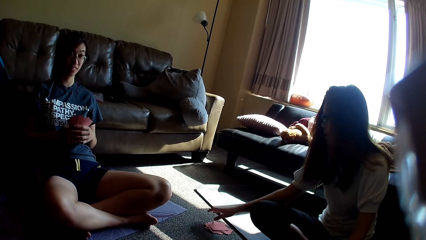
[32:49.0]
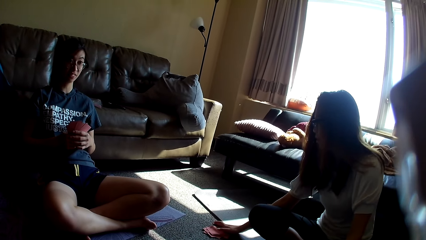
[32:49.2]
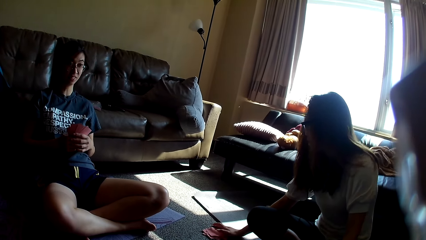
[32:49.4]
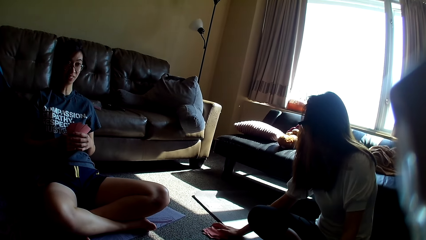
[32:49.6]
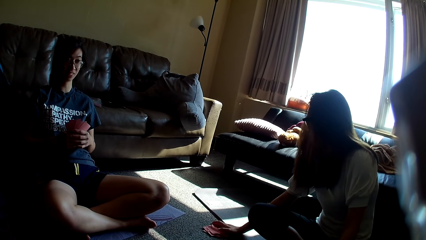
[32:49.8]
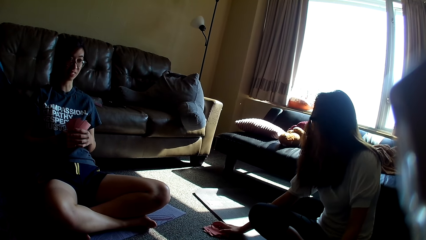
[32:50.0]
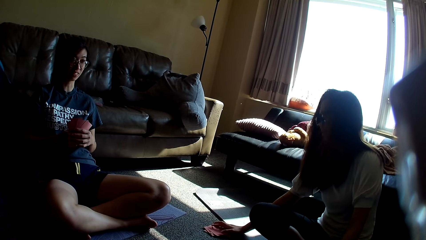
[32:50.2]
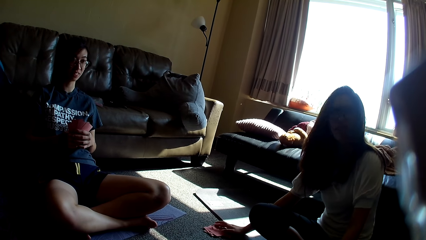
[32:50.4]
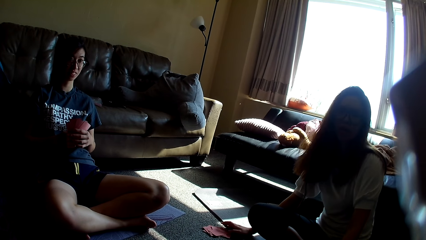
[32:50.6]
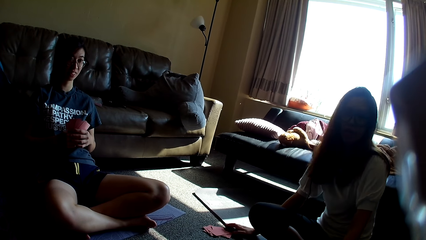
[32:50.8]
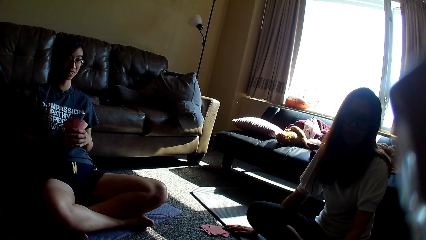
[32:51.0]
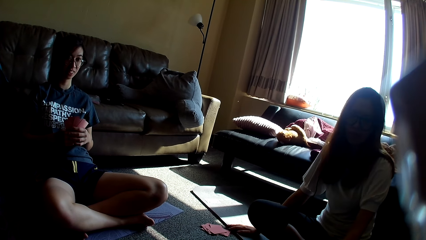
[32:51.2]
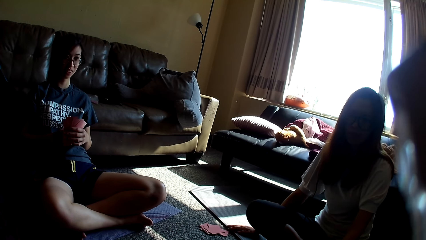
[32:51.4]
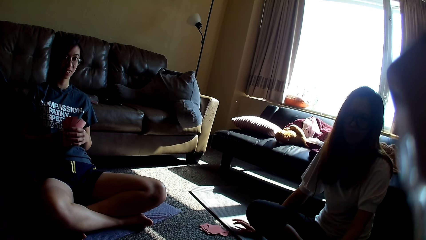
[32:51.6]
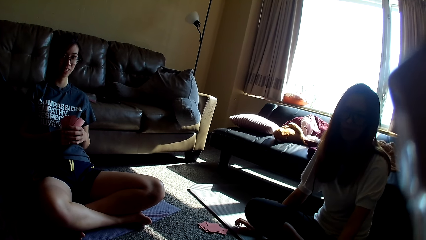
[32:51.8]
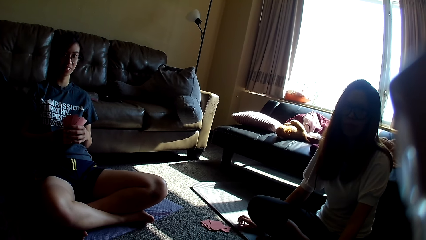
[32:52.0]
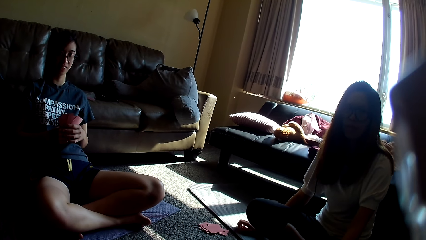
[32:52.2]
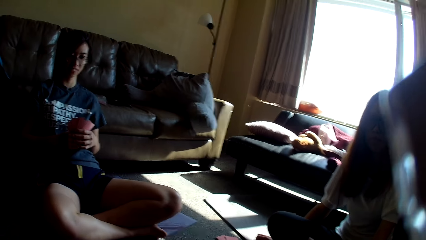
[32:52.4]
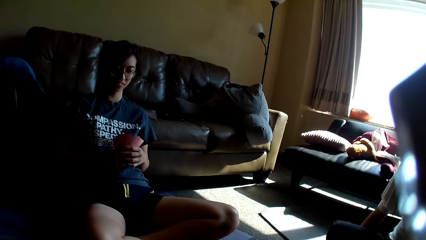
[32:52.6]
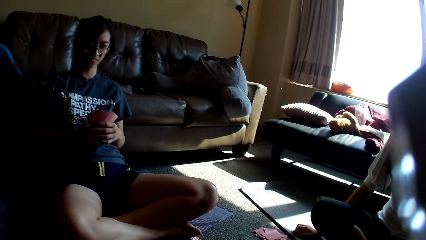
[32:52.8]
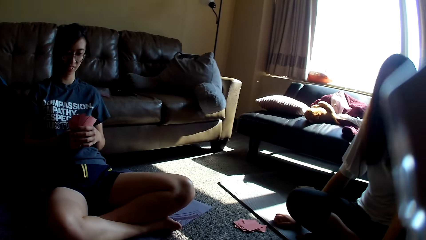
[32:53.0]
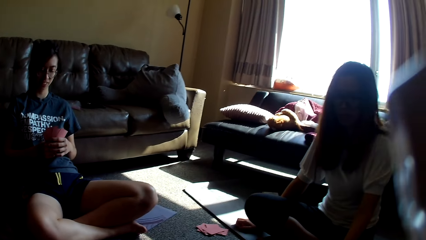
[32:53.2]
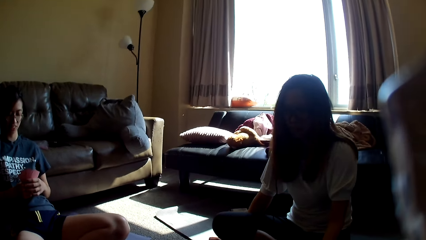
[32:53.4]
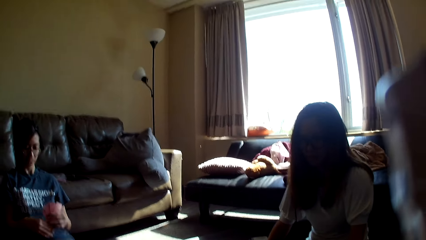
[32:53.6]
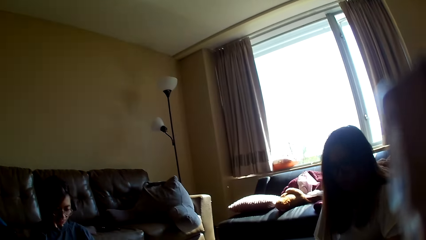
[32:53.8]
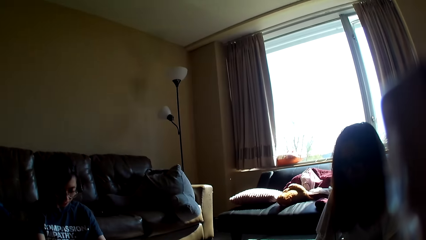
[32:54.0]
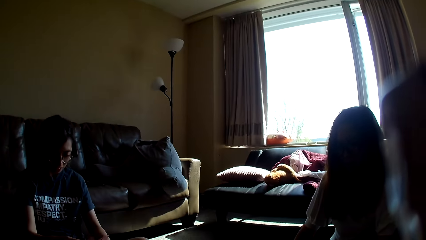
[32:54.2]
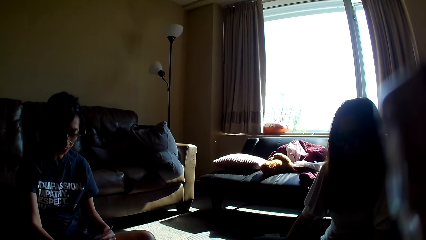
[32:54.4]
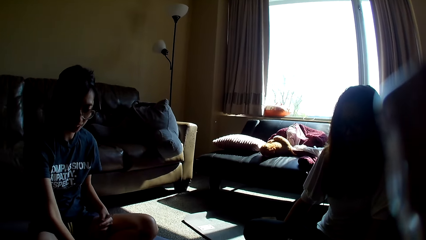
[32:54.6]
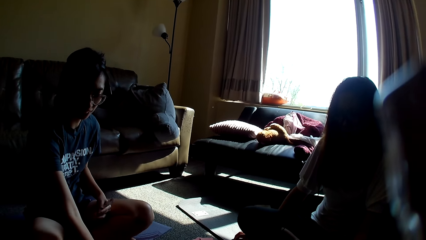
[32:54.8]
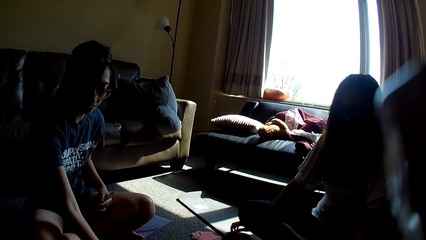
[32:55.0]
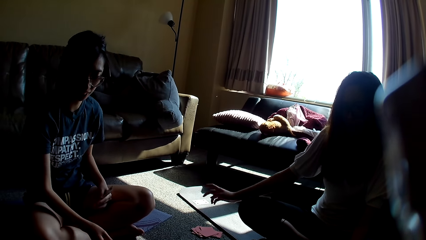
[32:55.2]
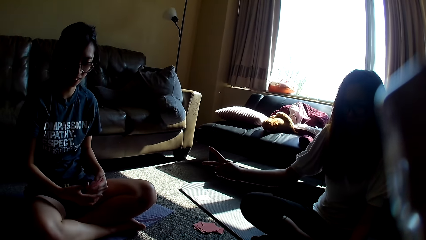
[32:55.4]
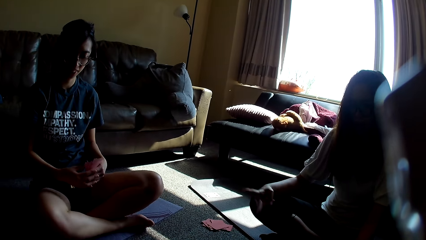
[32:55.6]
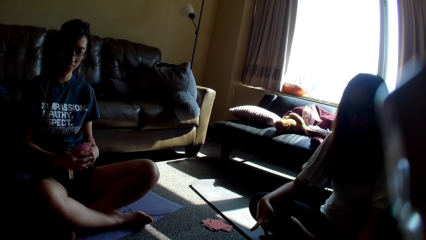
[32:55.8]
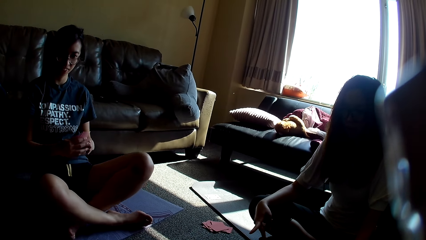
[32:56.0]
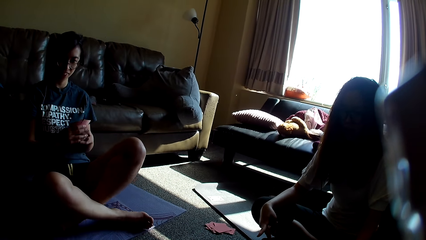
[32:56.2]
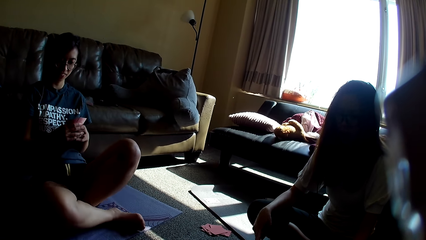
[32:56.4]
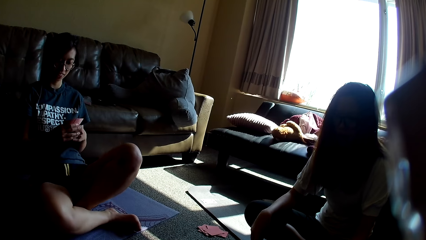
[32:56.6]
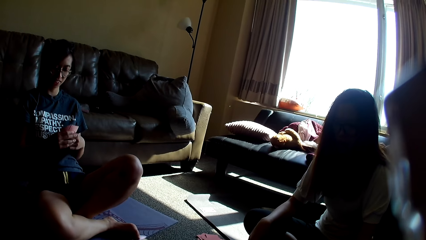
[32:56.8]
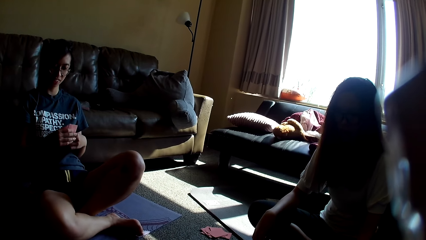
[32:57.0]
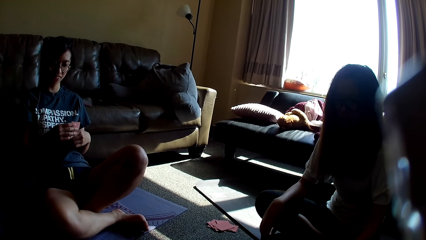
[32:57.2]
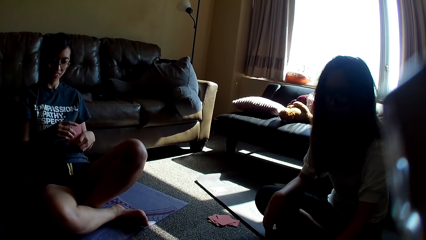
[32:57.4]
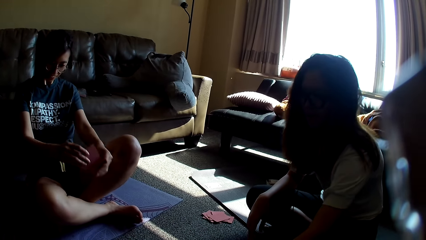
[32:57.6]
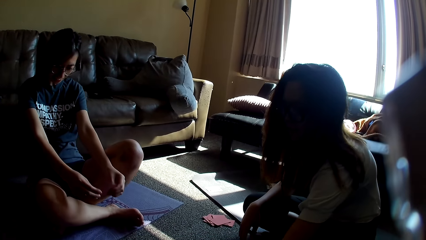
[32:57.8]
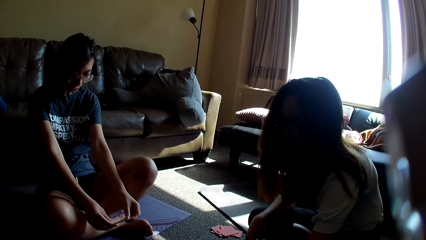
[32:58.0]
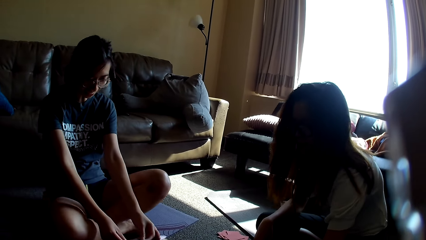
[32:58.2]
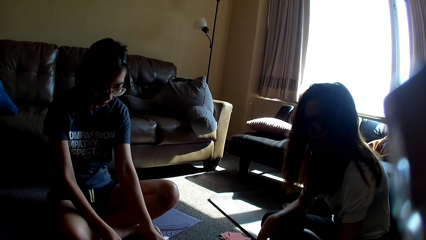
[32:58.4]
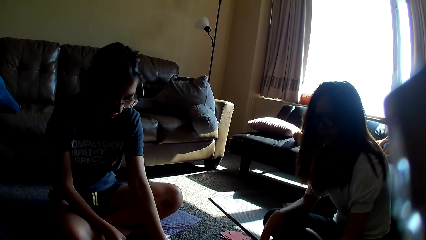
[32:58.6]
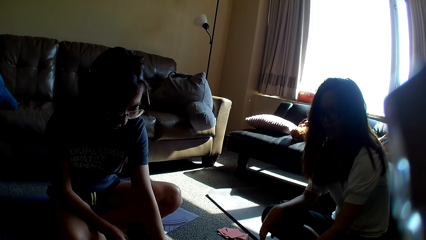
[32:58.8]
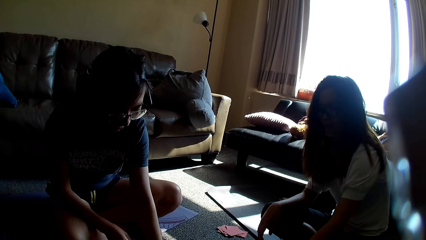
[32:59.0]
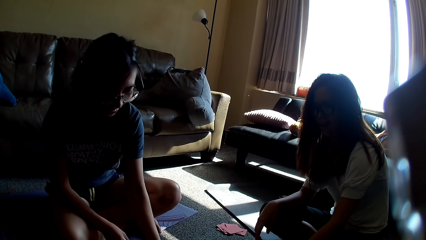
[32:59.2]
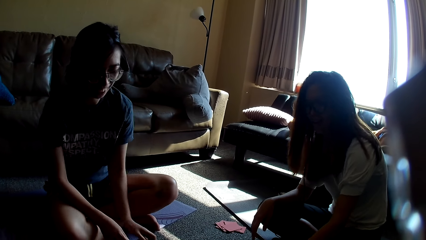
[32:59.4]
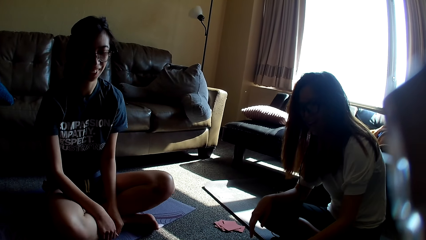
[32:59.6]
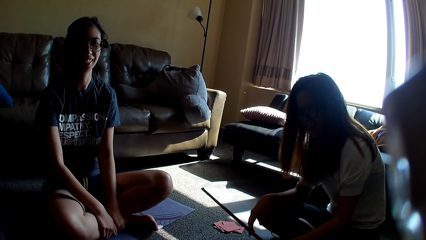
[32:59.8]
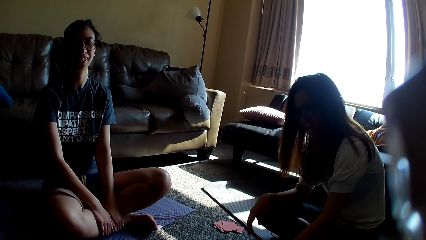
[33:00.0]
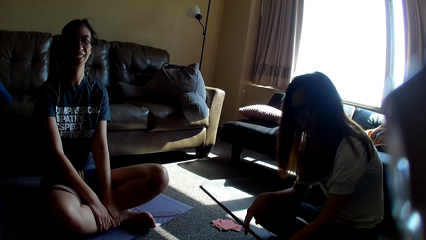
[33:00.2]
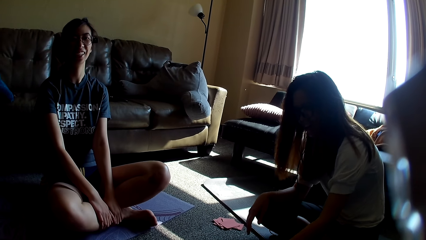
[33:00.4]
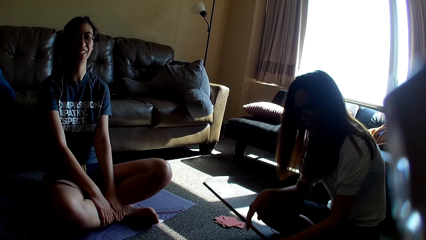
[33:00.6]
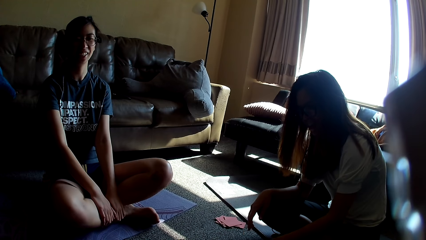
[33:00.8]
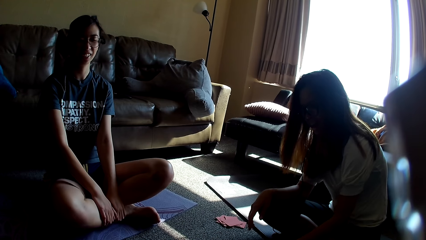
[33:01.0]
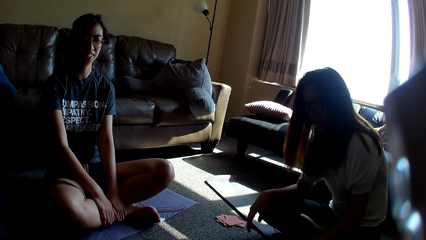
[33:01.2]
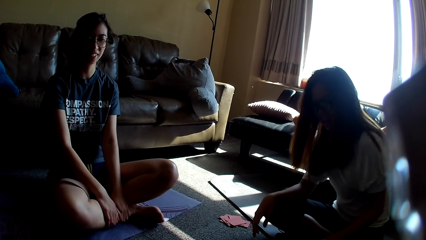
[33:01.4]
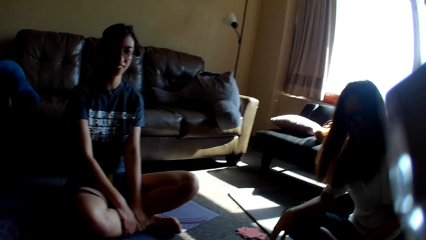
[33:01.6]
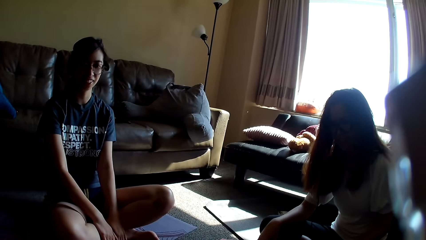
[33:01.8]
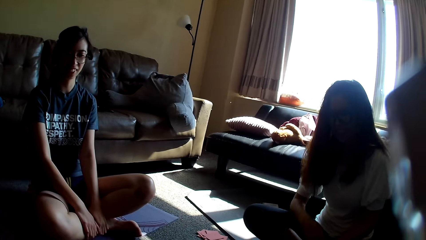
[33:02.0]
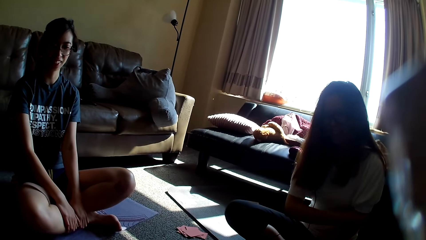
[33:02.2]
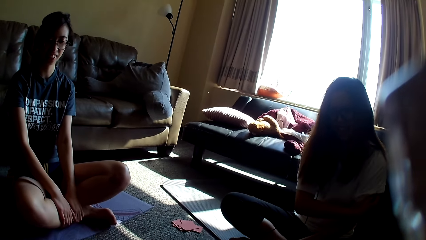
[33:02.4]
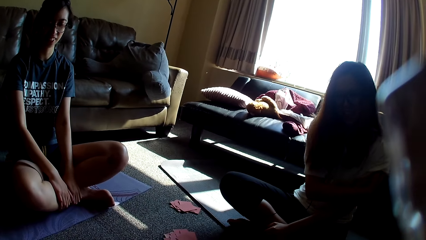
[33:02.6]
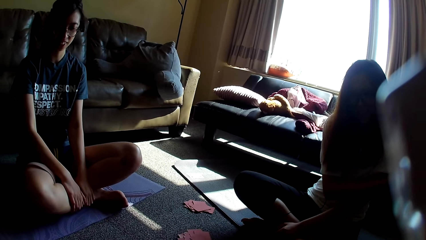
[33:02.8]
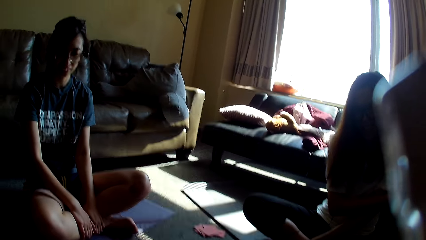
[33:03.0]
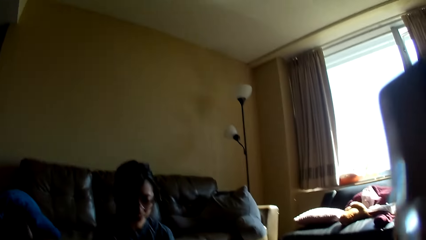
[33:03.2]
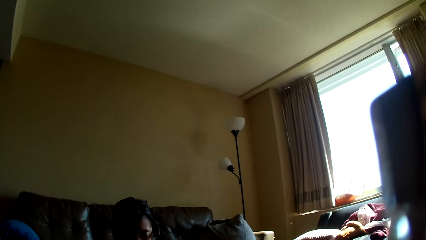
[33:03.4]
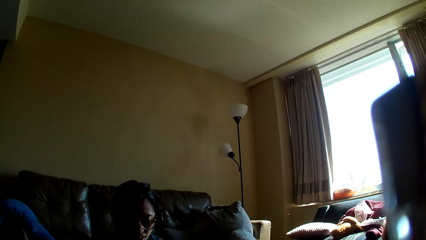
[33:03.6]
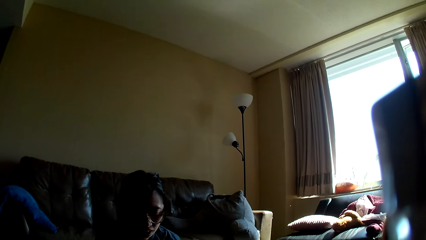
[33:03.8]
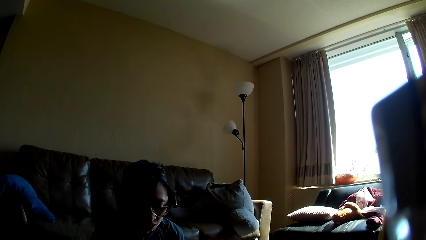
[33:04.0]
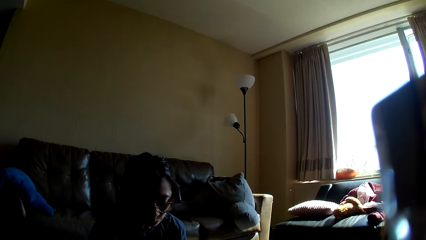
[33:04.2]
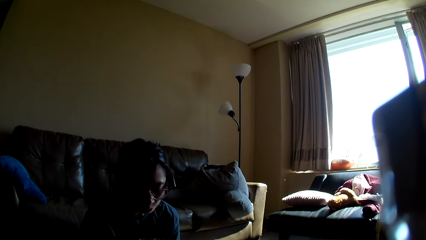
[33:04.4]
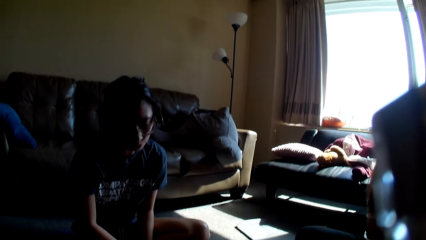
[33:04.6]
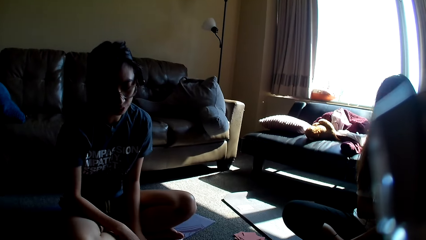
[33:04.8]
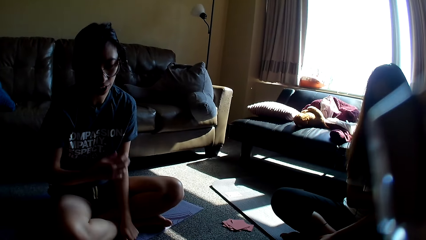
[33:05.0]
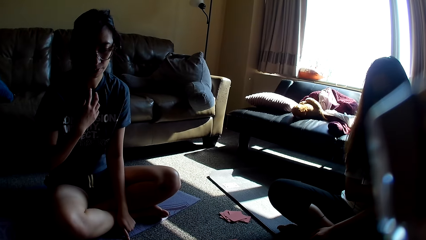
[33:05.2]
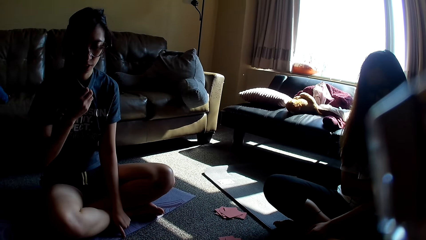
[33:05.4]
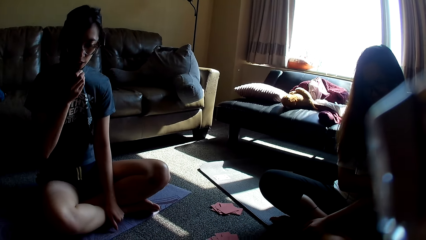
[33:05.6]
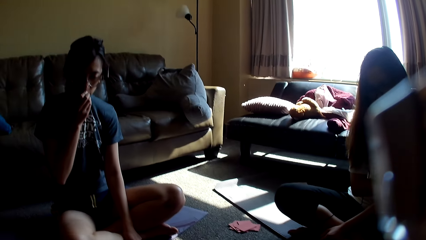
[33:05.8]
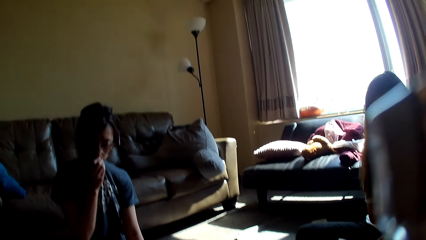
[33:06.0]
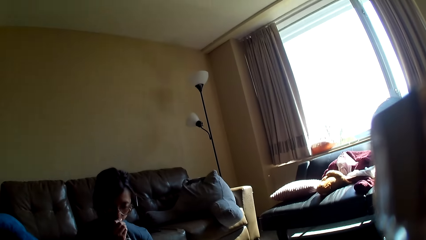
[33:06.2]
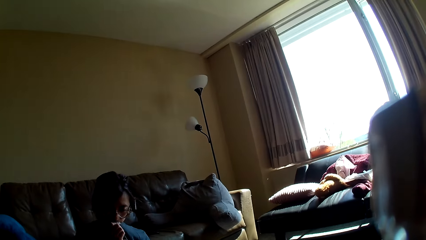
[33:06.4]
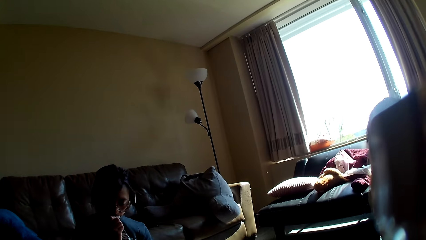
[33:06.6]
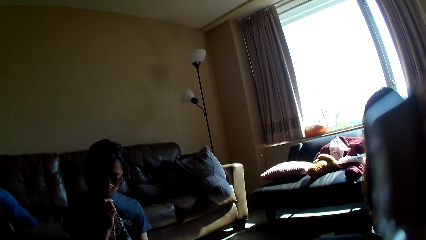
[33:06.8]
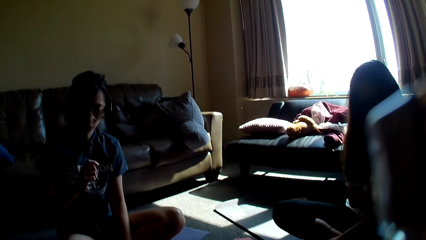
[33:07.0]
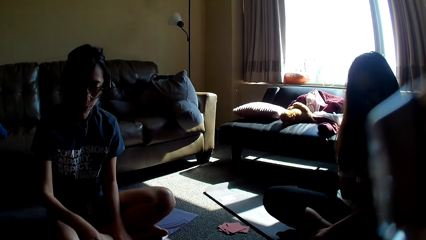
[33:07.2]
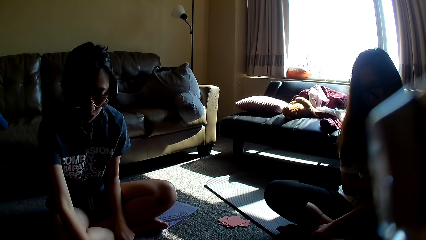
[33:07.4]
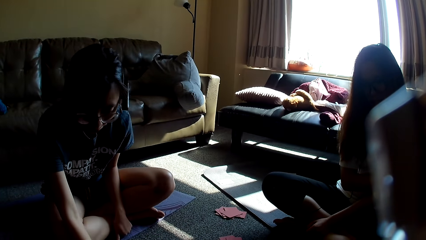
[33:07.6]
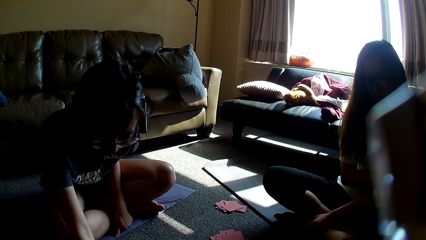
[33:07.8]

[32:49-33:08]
A woman touches the card game. The woman lifts a hand. A lady places a card on the table, holds the card game, and moves the card game. The woman moves a hand and stretches a hand. The lady places a card on the table and holds her leg. The woman touches the other hand. The camera wearer looks around. The lady holds her top and wipes her mouth.
